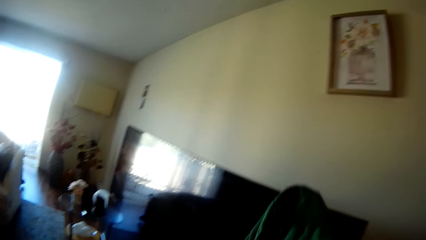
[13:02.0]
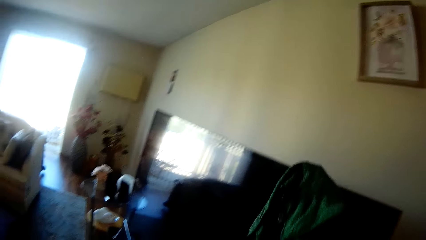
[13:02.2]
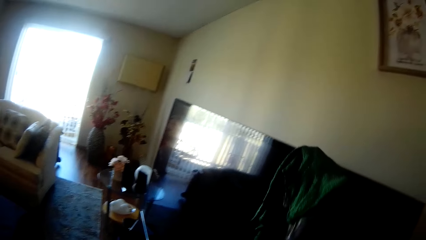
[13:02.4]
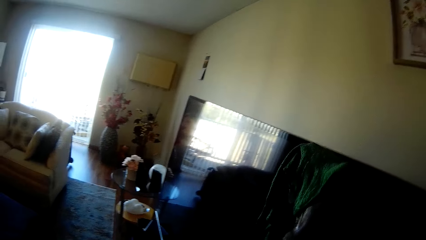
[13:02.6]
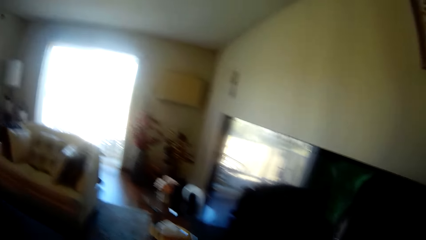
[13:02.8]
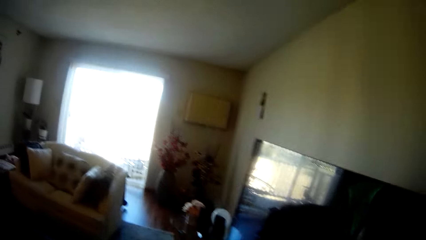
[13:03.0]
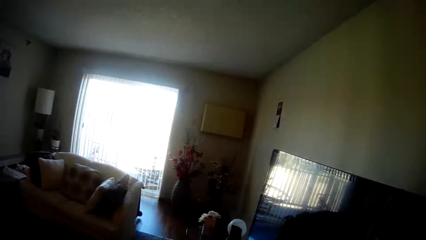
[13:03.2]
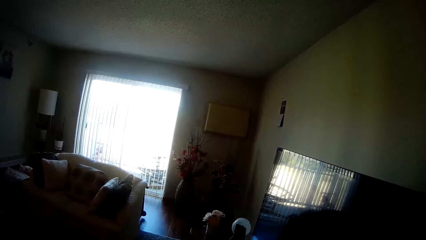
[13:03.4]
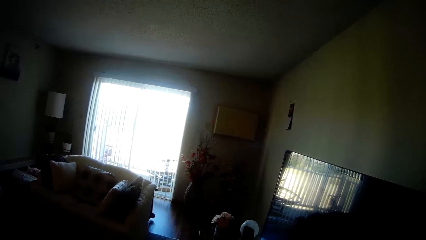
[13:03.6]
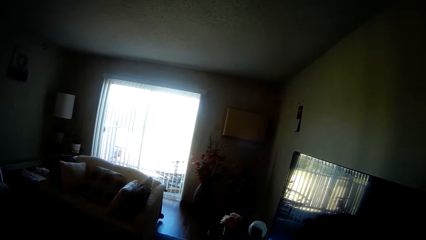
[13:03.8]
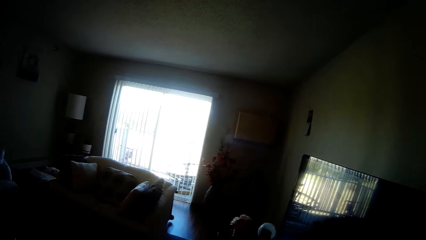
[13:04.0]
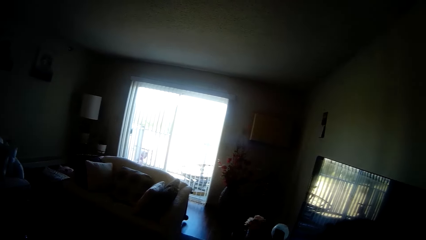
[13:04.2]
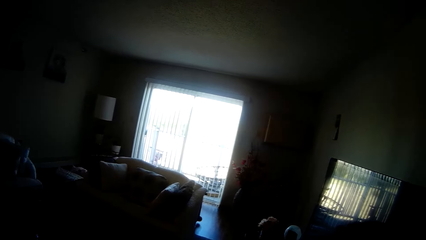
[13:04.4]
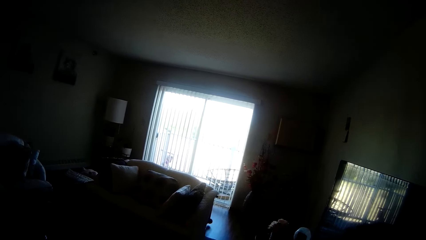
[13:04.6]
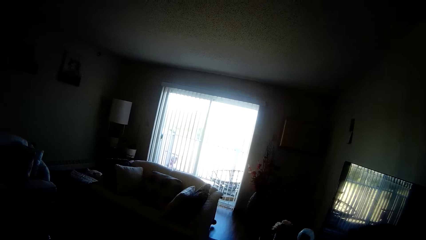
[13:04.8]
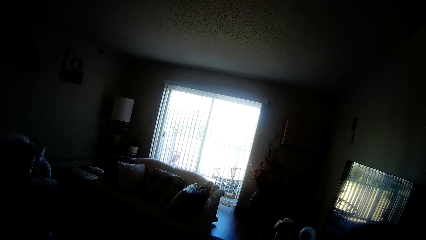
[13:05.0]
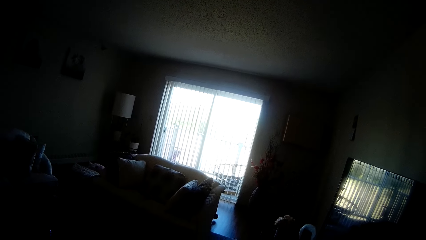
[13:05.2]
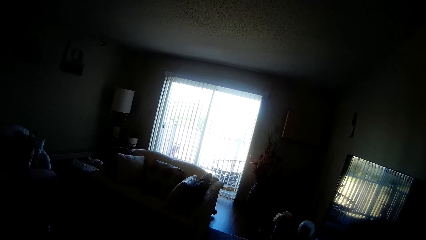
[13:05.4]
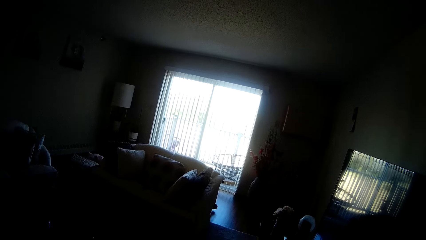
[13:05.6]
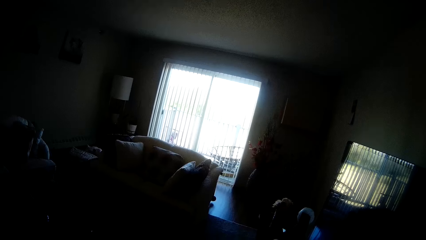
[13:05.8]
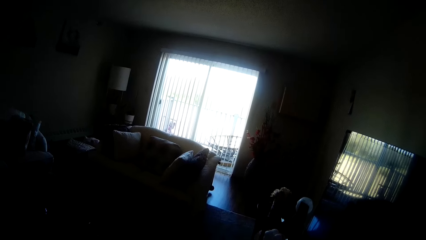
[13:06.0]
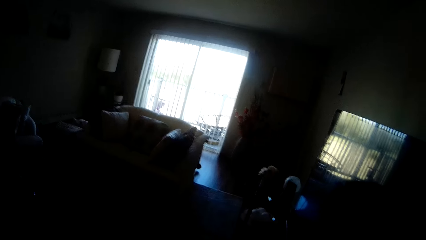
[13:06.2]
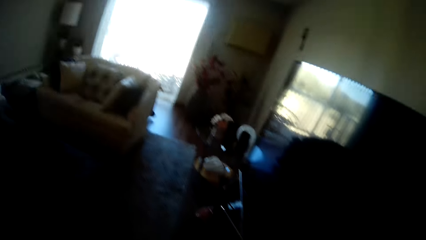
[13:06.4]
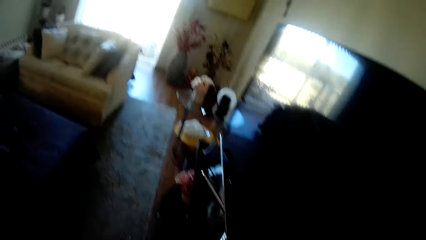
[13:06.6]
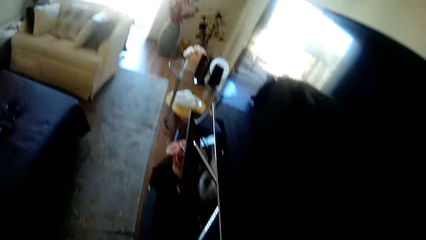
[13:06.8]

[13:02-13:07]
The camera wearer looks around.

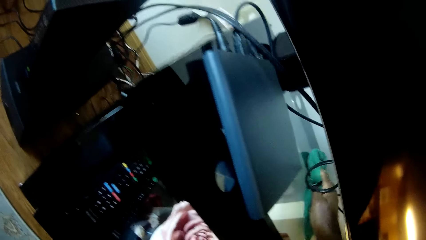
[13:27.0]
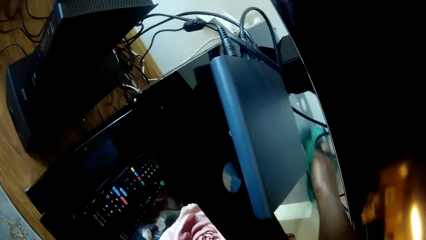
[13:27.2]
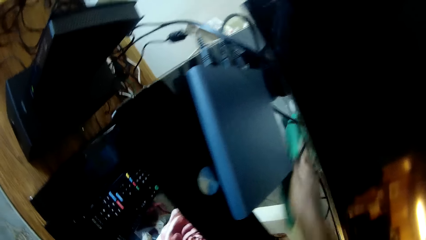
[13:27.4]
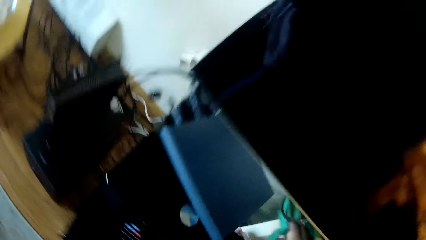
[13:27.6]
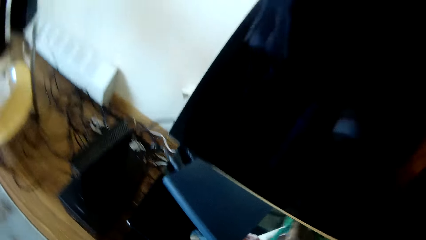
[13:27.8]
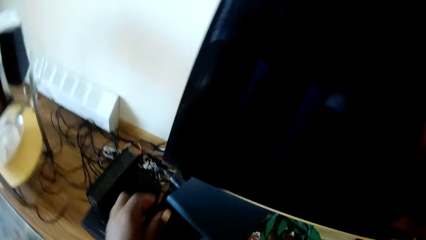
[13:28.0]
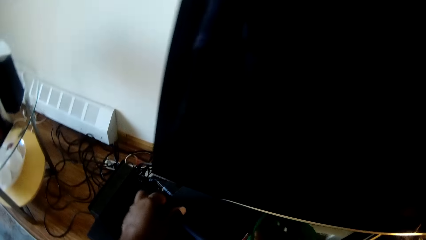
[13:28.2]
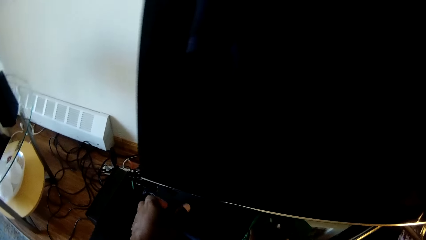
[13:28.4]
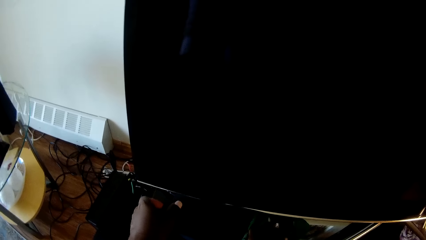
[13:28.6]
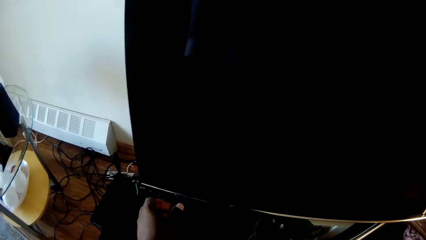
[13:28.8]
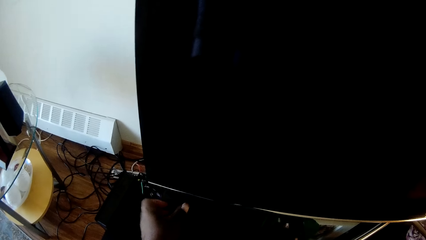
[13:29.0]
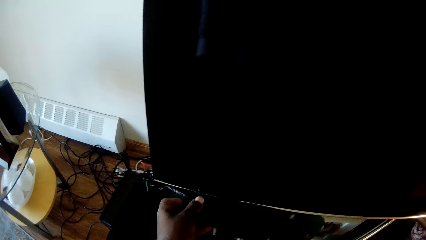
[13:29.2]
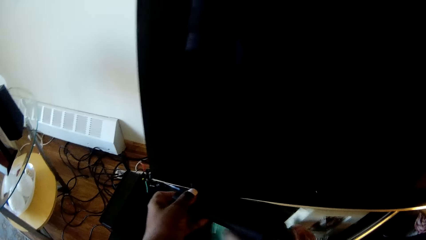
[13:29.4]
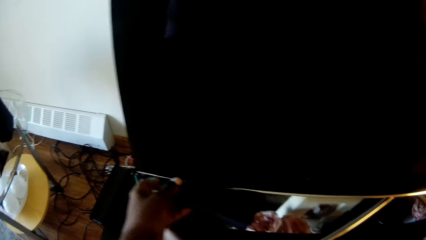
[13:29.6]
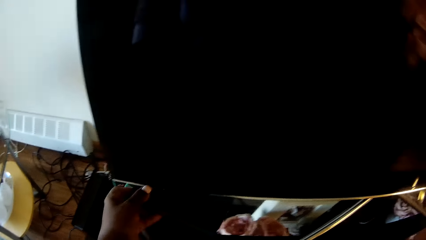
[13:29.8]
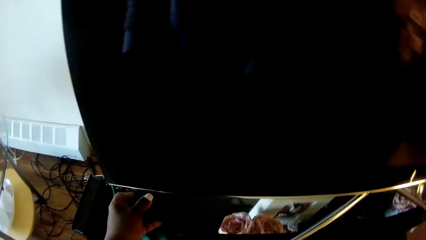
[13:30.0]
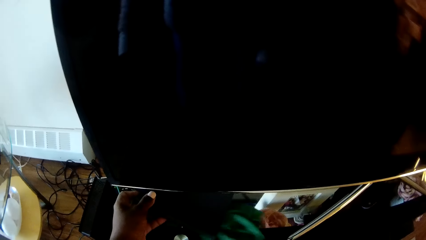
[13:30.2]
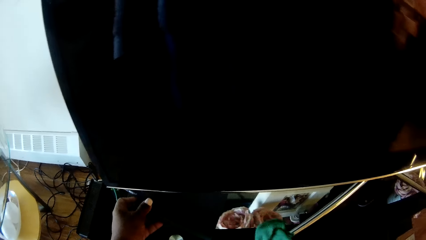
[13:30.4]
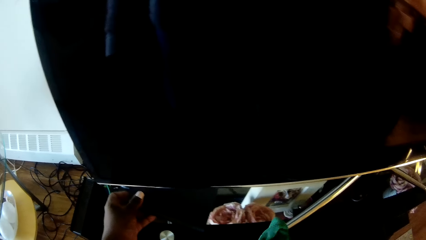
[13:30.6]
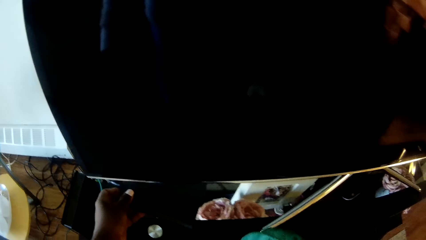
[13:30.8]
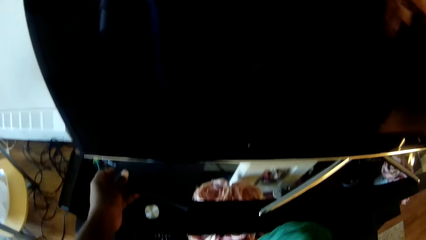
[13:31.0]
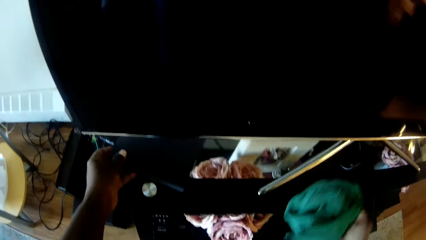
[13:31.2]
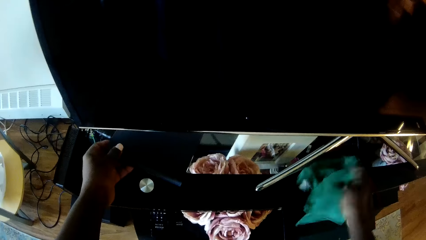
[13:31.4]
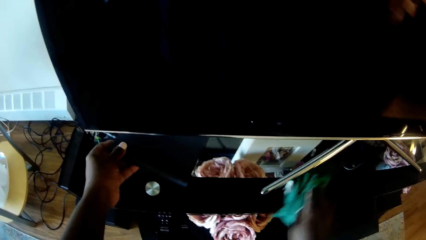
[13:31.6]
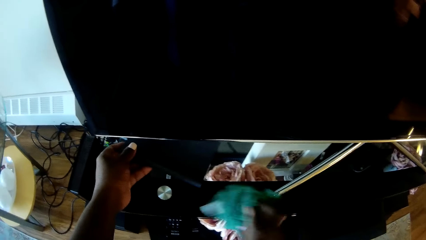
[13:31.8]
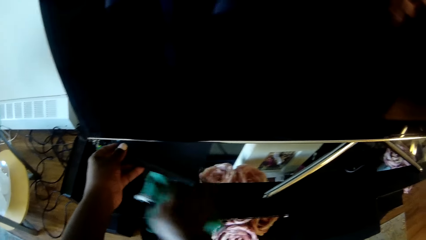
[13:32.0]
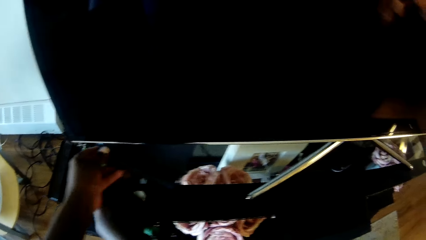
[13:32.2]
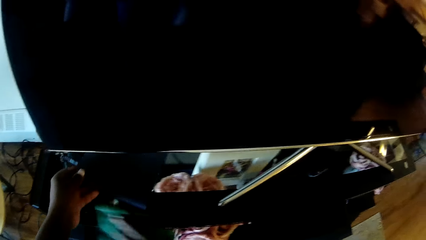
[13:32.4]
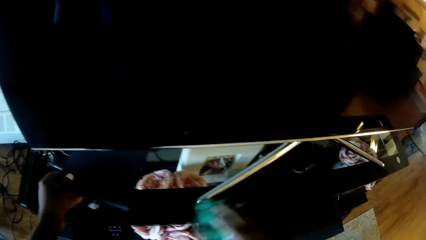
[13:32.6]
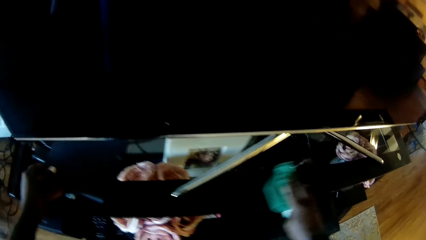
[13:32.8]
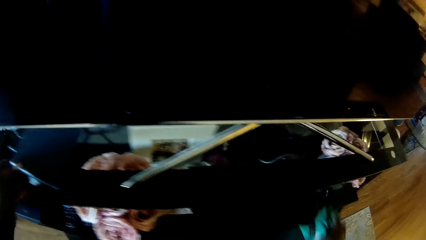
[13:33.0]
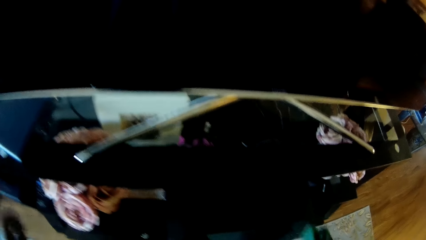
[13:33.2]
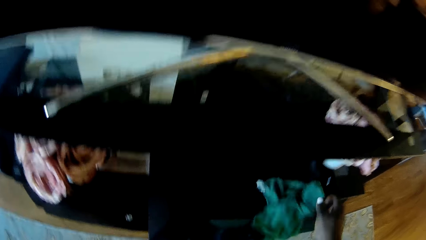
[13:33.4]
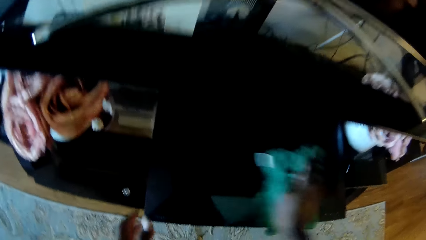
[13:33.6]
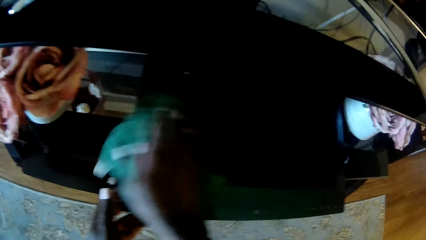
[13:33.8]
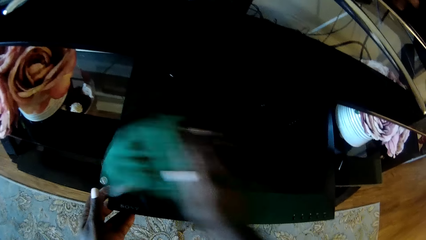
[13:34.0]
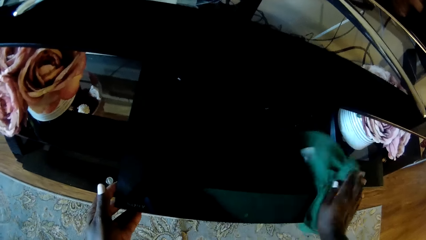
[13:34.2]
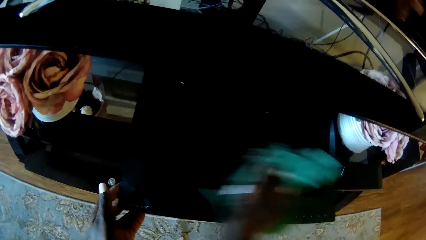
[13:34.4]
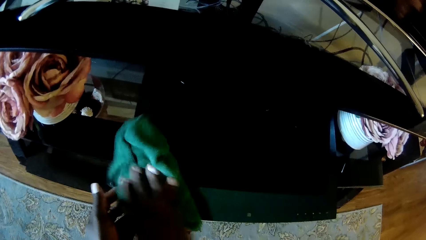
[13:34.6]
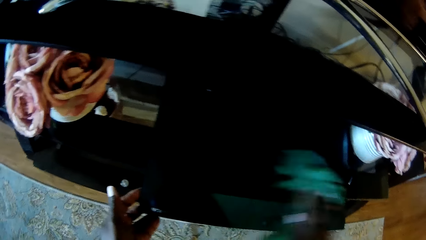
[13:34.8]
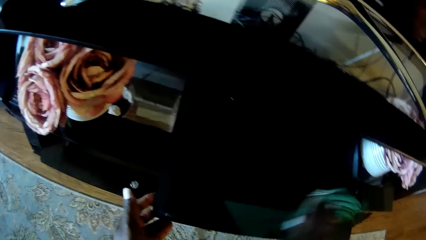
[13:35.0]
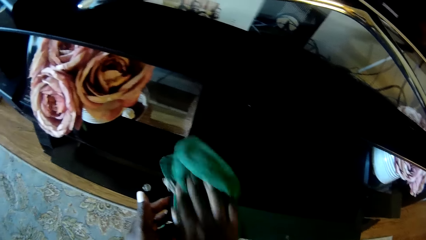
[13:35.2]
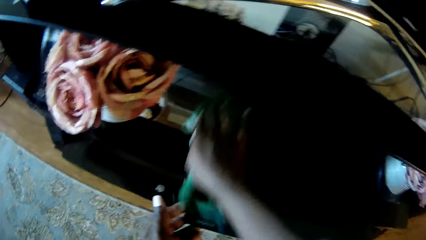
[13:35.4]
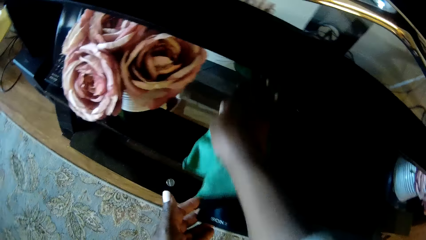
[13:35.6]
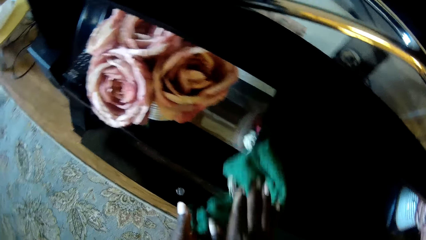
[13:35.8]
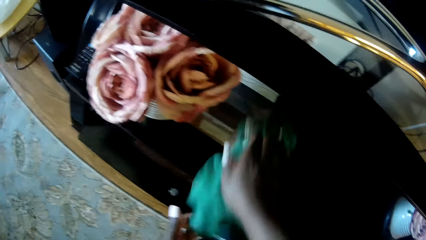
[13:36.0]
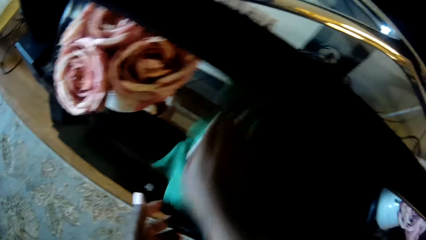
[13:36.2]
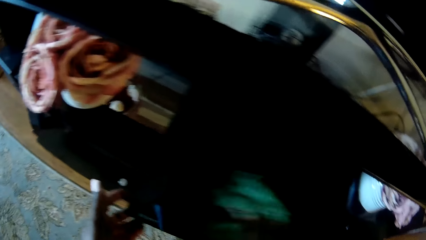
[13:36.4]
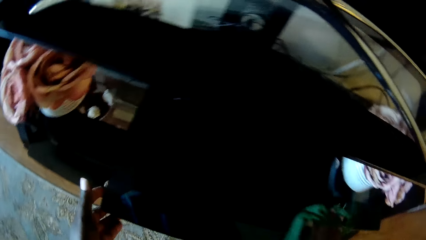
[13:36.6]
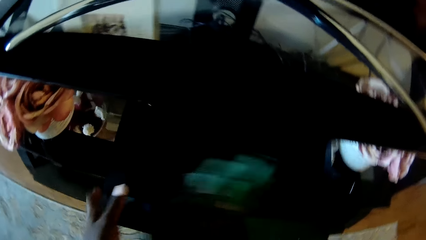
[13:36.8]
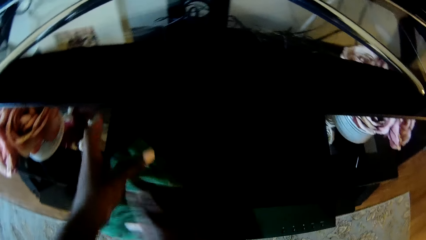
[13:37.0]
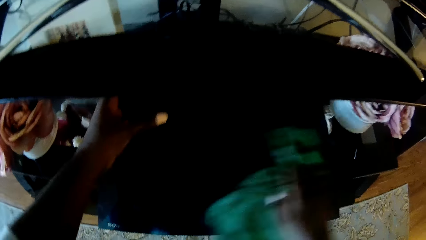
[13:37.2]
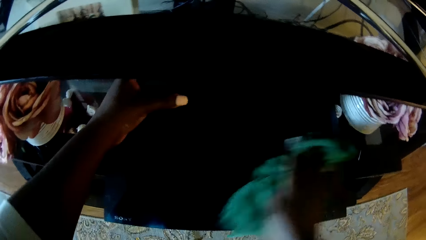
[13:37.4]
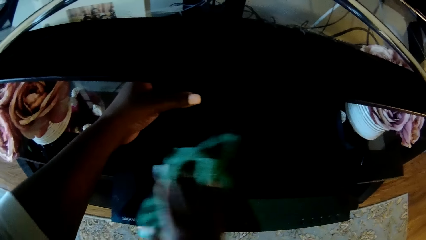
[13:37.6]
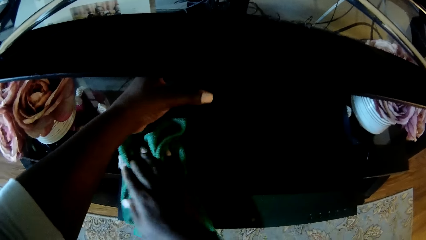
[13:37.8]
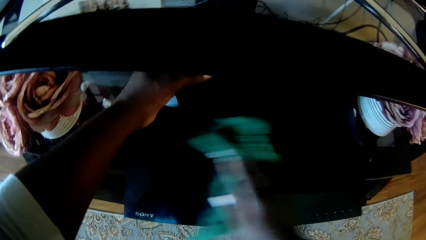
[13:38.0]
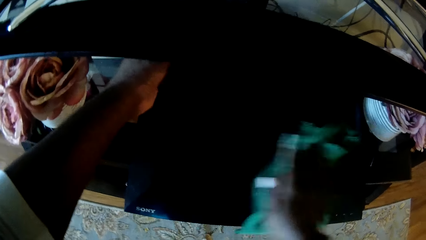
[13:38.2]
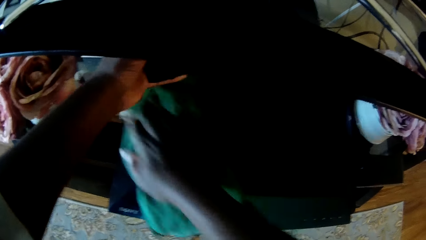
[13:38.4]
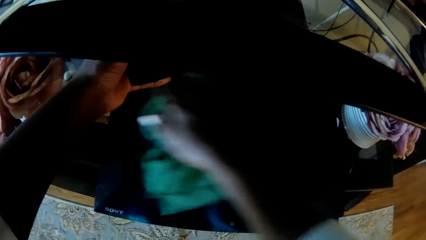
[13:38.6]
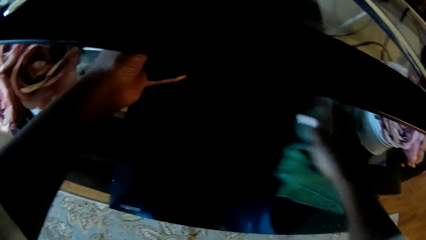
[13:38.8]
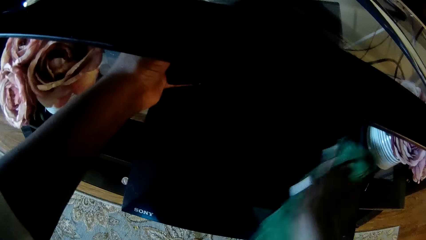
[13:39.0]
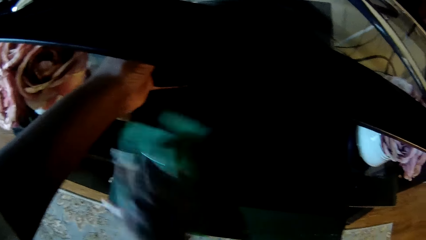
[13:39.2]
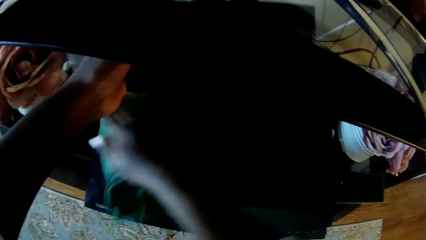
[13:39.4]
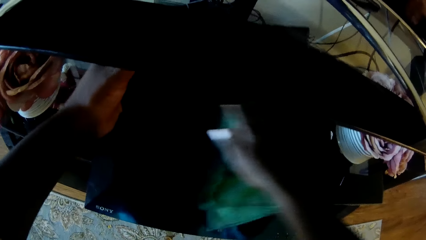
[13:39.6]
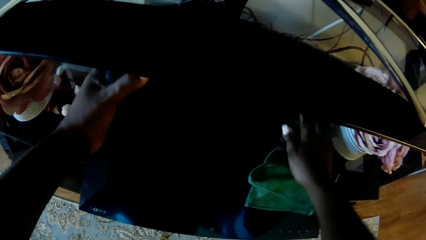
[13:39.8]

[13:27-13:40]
The camera wearer lifts a decoder with her left hand. She carries the router. She cleans the television stand with the napkin in her right hand. She puts the router on the television stand. She cleans the television shelf with the napkin in her right hand. She touches the DVD player with the left hand. She cleans the DVD player with the napkin in her right hand. She lifts the DVD player with her left hand. She wipes the DVD player, carries the speaker, and cleans the television stand with the napkin in her right hand.
